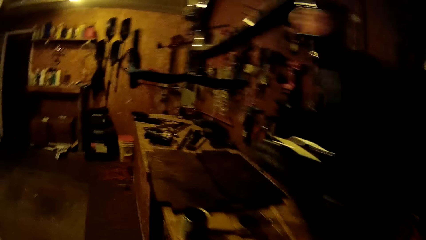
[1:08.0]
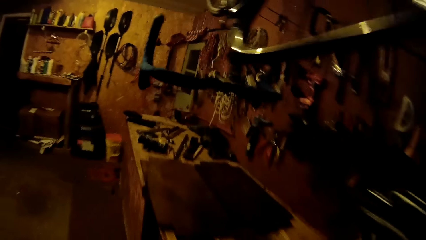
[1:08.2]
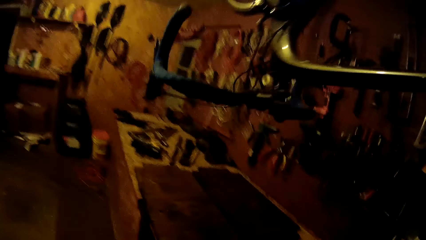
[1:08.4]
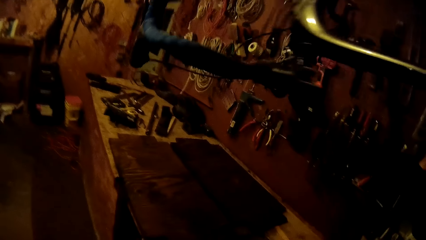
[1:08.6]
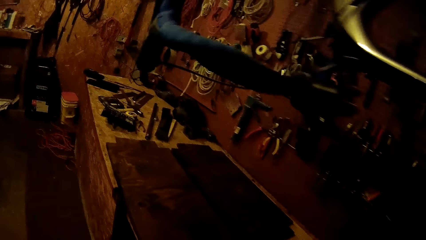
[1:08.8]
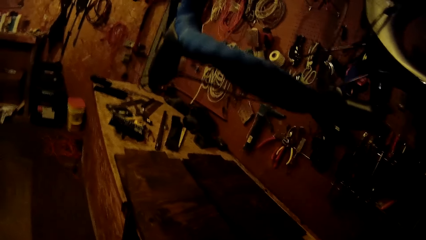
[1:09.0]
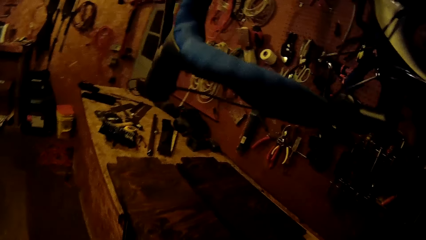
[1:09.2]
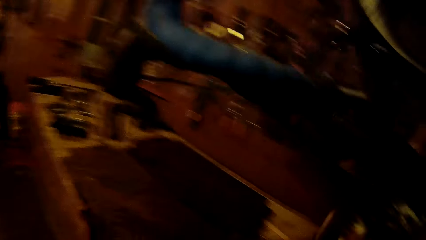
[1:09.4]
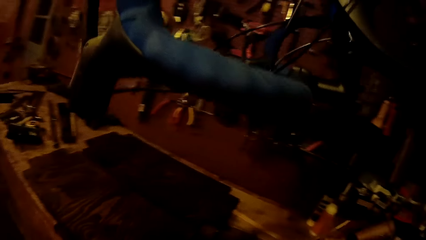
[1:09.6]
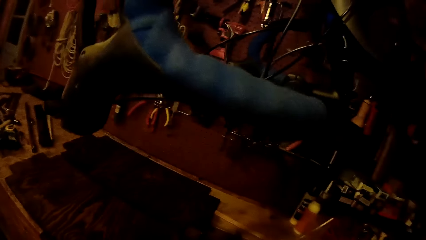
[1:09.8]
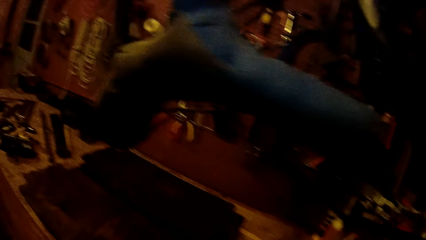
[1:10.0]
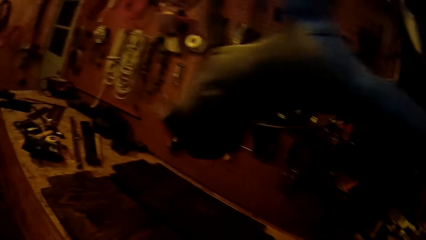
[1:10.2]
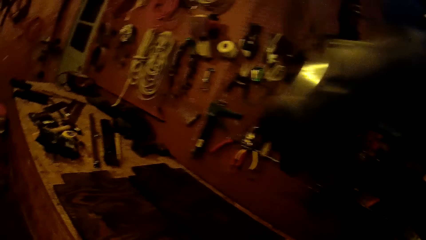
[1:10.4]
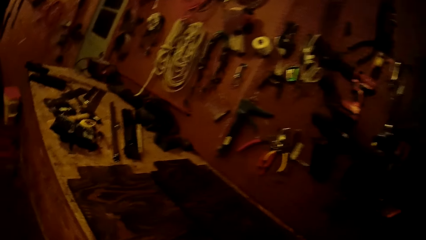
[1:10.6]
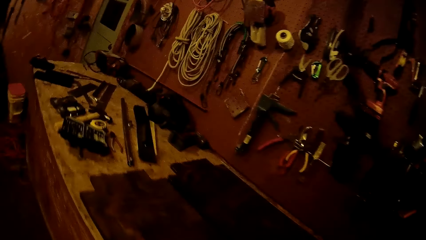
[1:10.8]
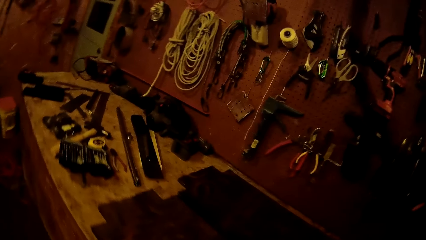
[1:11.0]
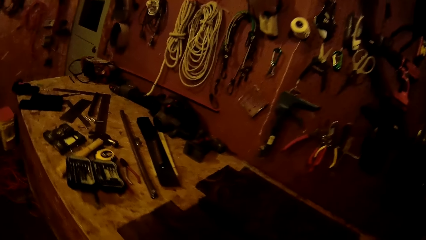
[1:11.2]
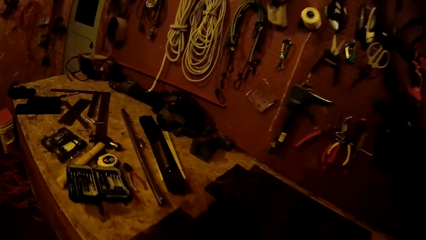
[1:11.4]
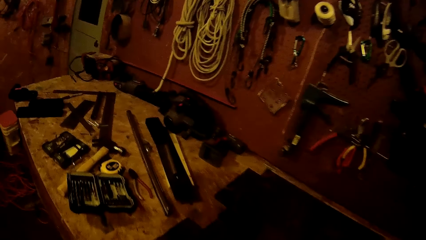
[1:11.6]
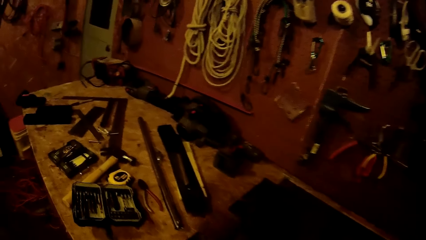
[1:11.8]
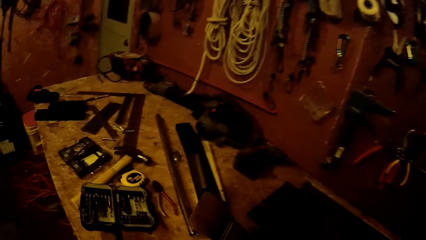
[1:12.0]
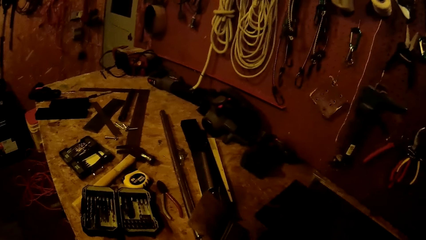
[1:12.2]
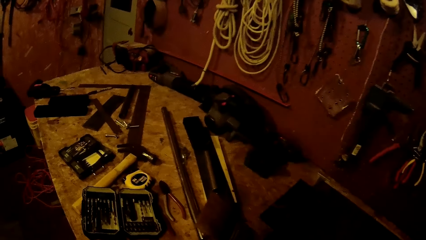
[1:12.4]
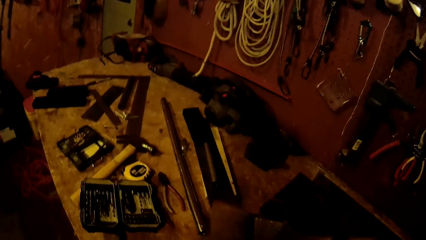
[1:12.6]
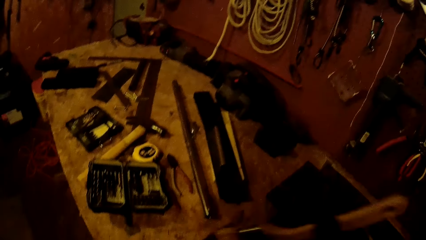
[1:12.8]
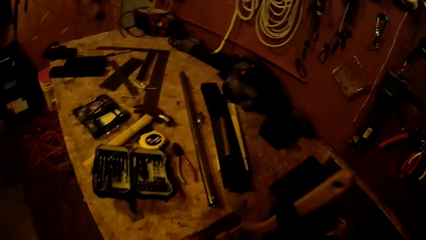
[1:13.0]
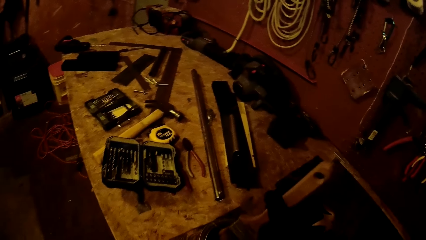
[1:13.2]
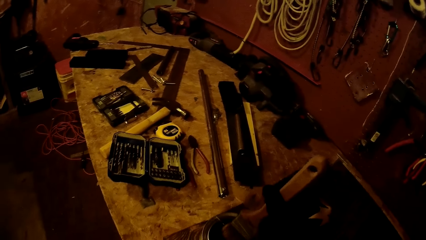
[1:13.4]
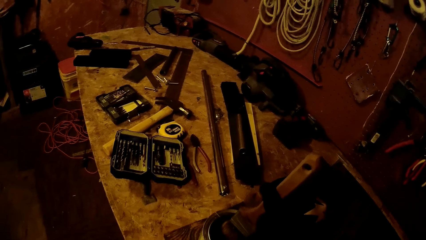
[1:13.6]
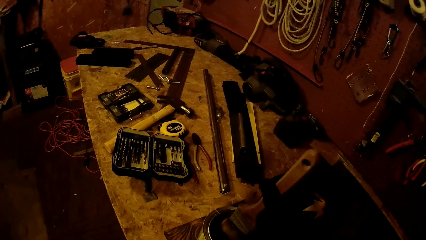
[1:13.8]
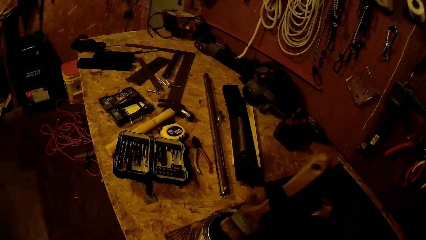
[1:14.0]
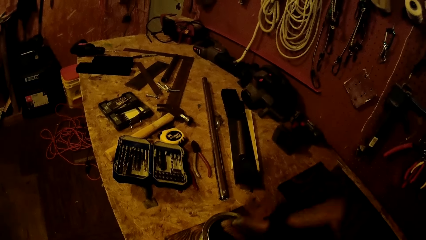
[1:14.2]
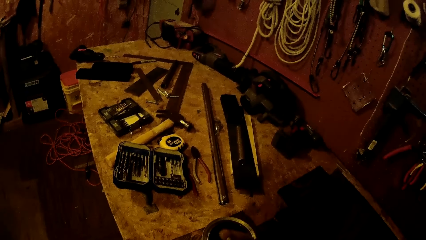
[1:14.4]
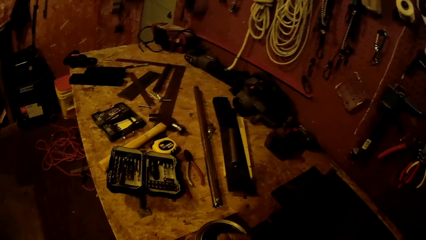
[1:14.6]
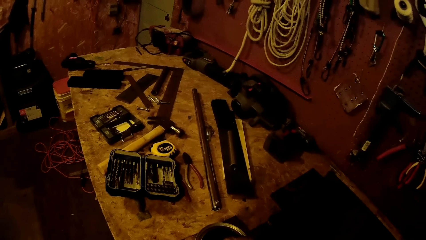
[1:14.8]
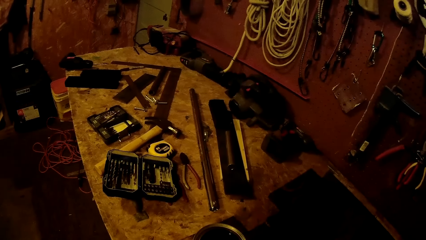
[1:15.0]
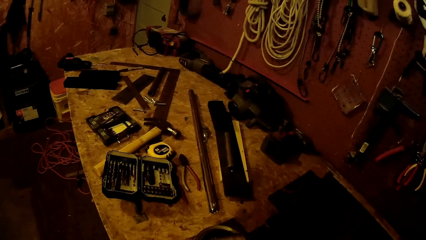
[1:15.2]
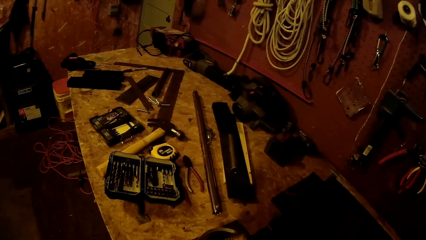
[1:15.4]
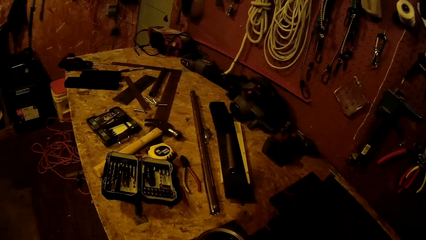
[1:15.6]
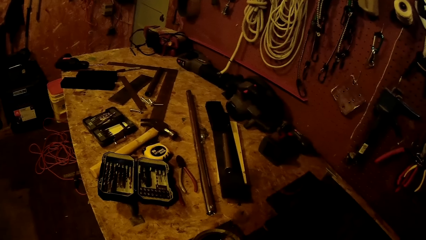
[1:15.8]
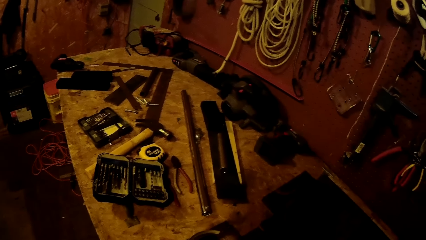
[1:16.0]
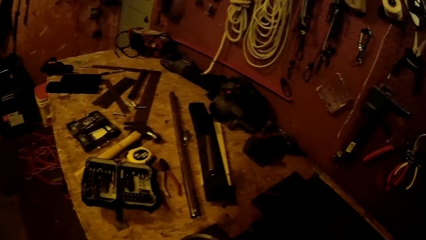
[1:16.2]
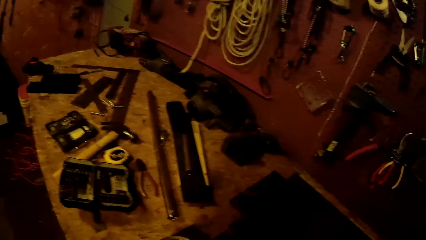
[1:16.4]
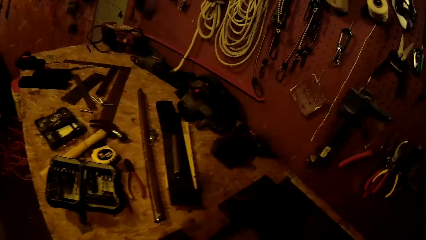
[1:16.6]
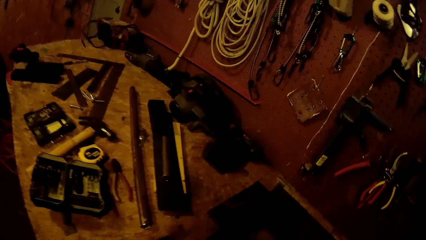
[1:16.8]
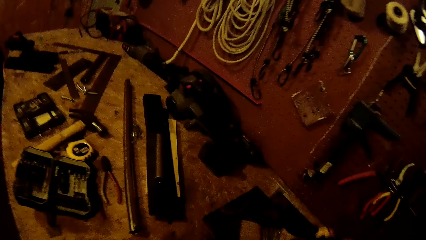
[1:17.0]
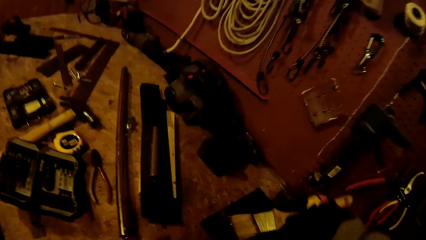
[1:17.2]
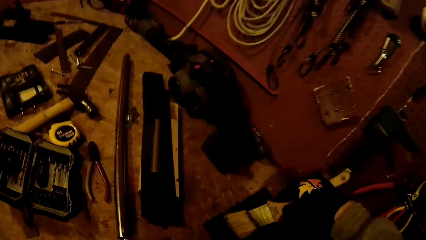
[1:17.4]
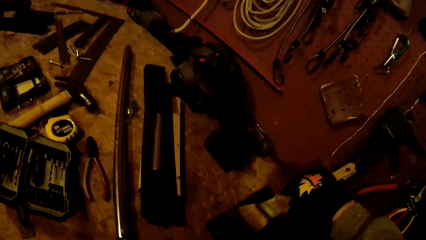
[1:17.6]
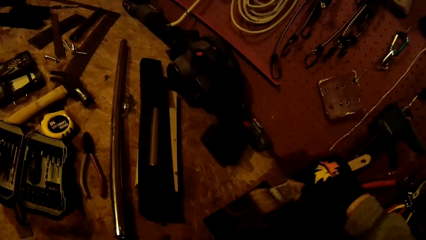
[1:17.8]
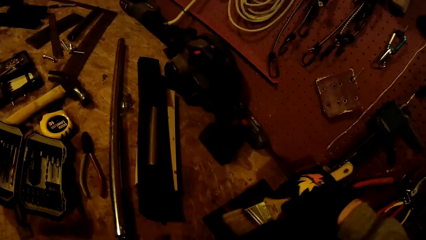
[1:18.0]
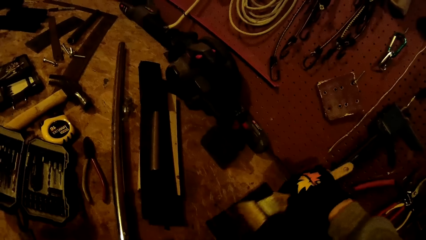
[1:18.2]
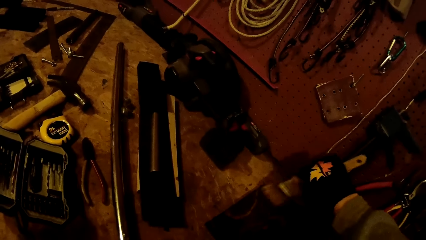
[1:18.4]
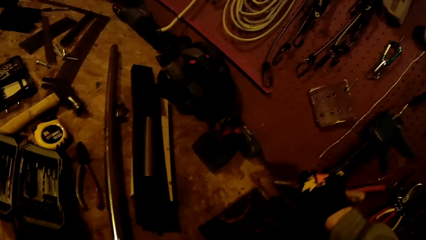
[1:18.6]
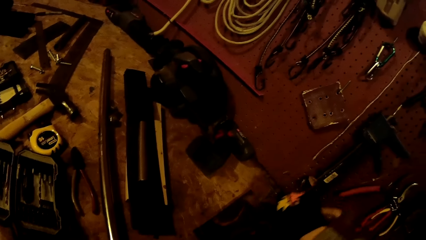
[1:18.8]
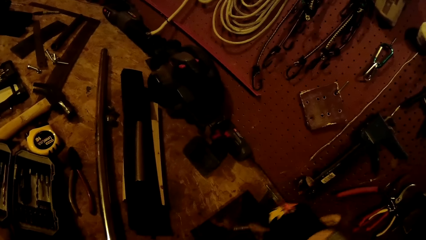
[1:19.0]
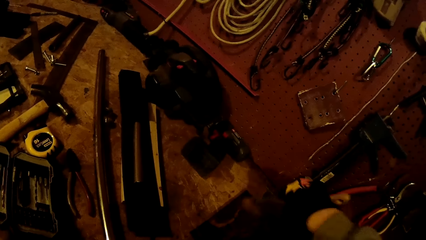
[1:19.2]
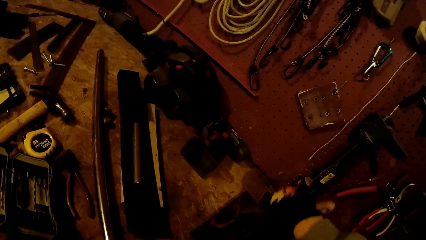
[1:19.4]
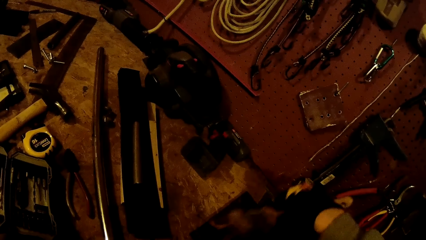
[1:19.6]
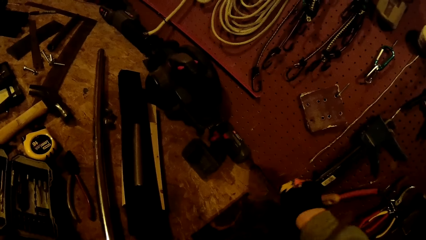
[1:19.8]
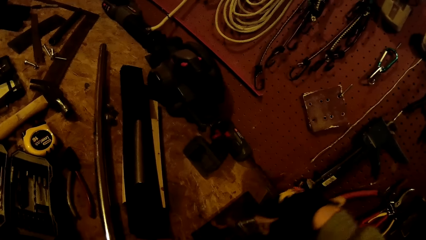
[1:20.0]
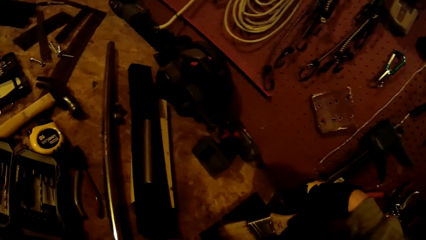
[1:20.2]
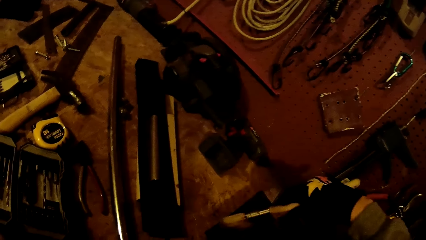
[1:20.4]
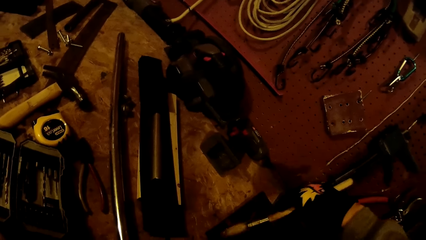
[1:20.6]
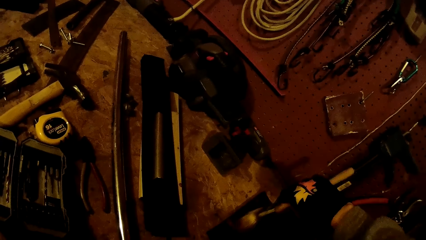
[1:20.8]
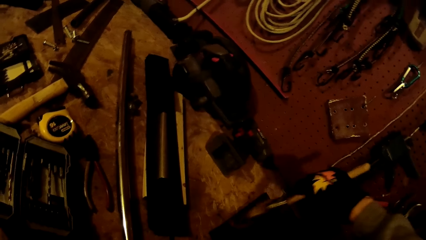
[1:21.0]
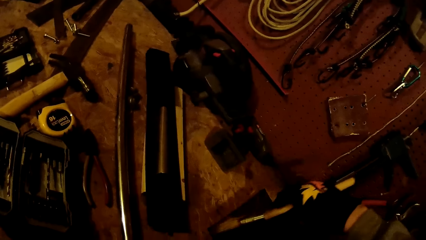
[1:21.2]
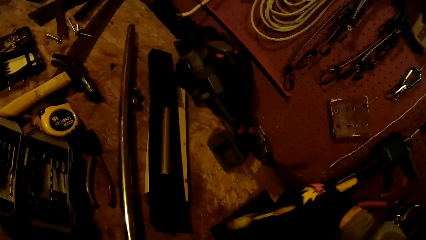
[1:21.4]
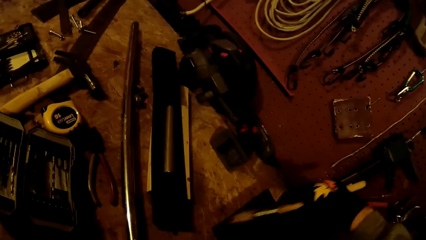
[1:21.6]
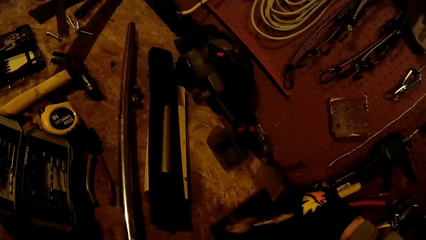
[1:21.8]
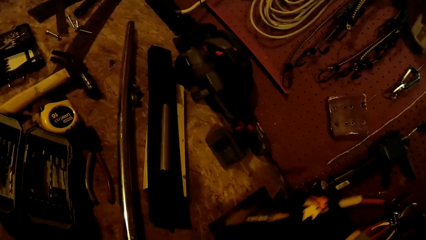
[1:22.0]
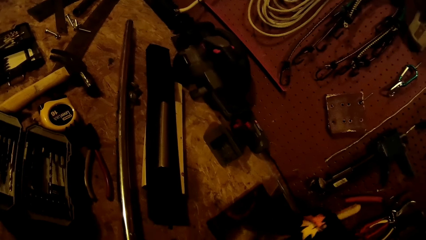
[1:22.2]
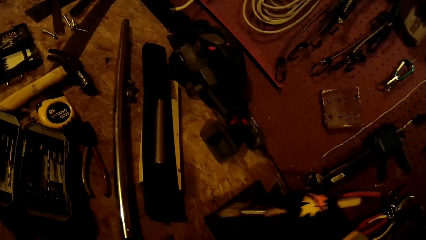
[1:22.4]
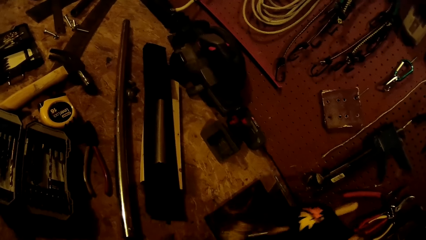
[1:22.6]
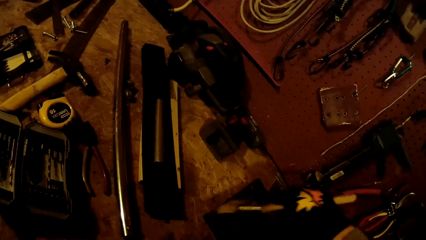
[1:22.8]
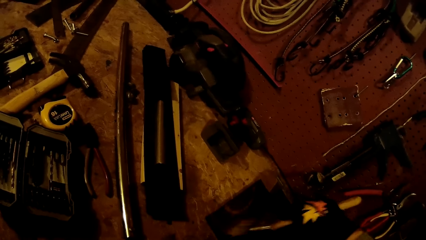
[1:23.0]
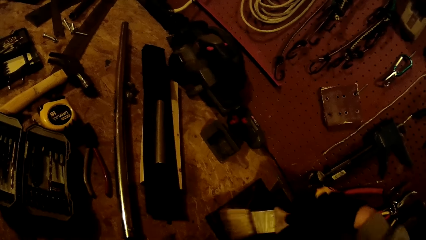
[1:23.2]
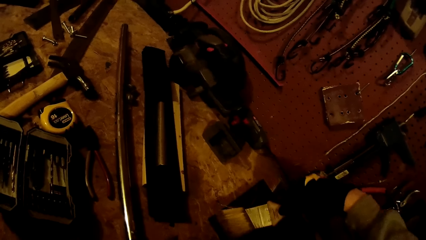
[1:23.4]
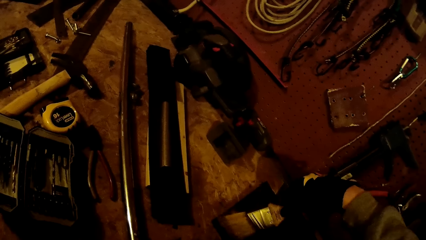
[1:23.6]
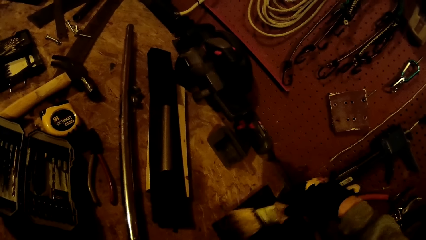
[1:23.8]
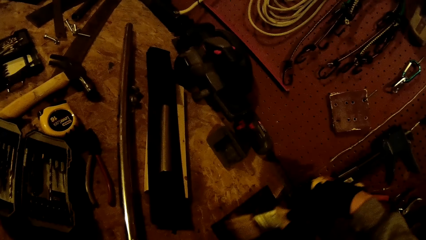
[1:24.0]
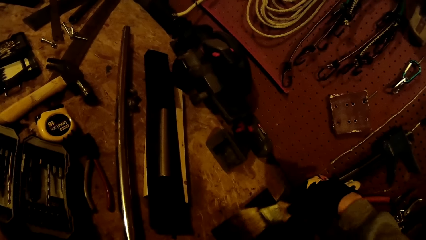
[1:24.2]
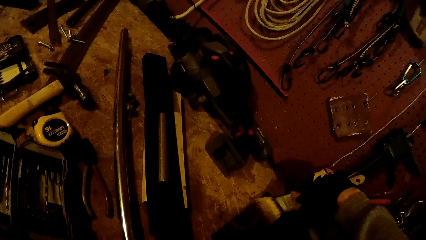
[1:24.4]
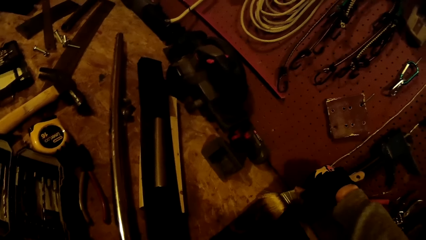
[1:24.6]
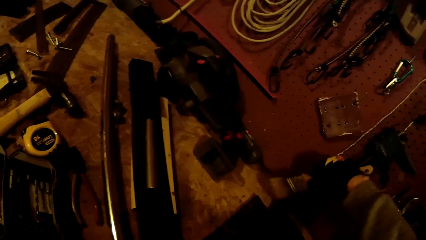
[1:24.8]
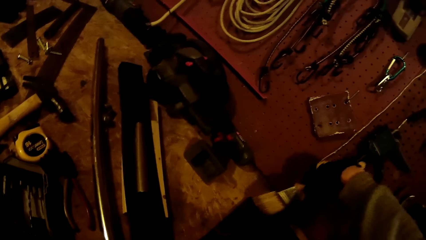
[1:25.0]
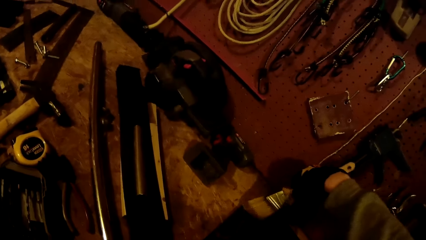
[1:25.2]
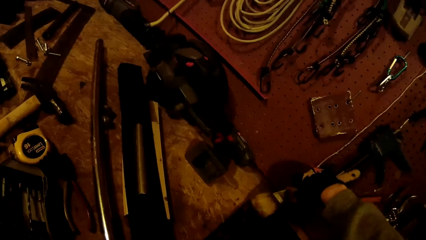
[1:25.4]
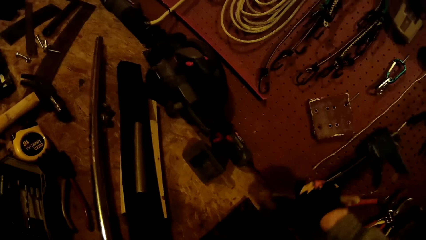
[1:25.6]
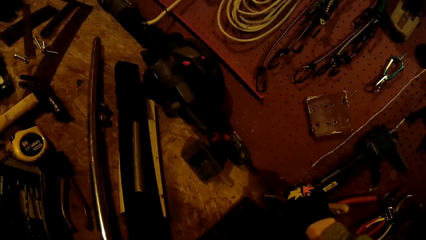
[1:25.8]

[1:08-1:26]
The camera wearer walks around the garage. He places a container on the table. He dips a paintbrush in a can of paint on a wooden board on the worktable with his gloved right hand. He paints the wooden board on the worktable with the paintbrush in his gloved right hand.
